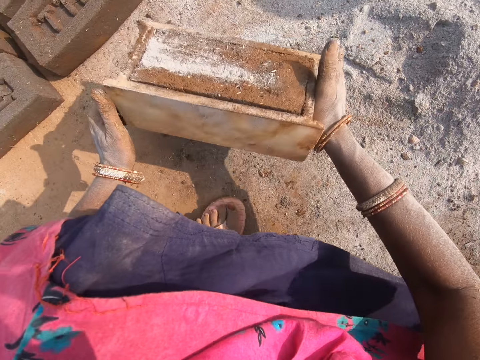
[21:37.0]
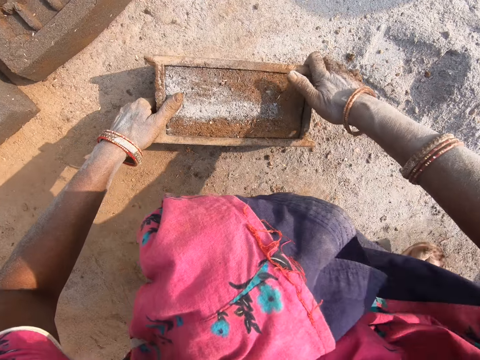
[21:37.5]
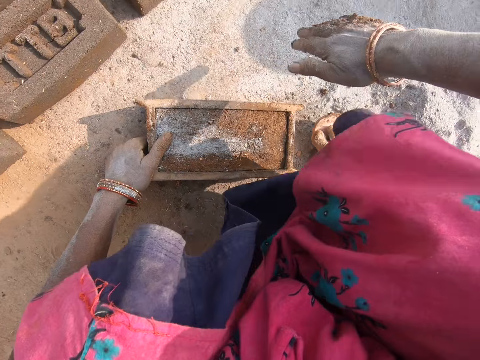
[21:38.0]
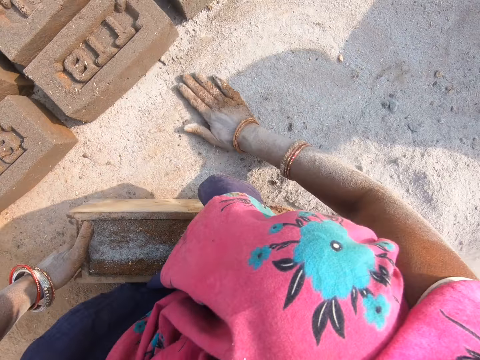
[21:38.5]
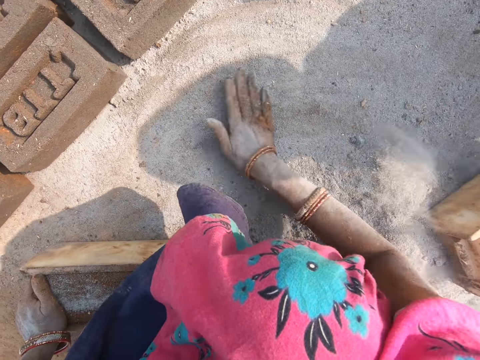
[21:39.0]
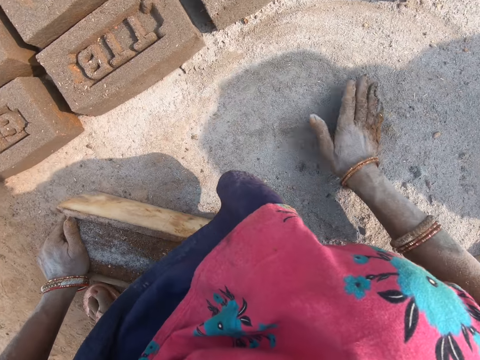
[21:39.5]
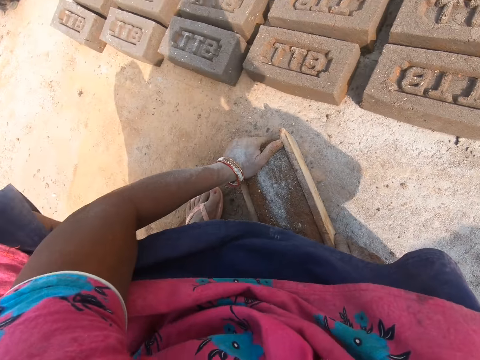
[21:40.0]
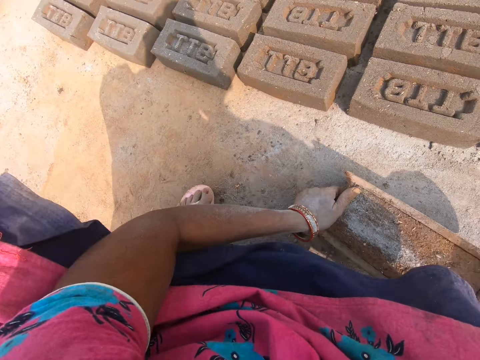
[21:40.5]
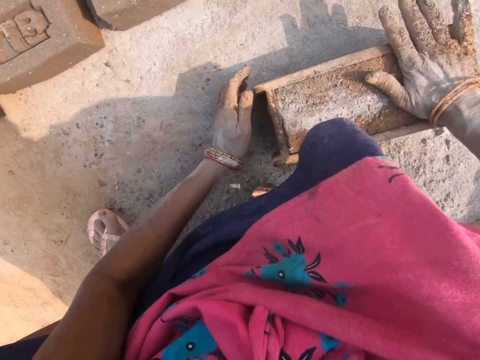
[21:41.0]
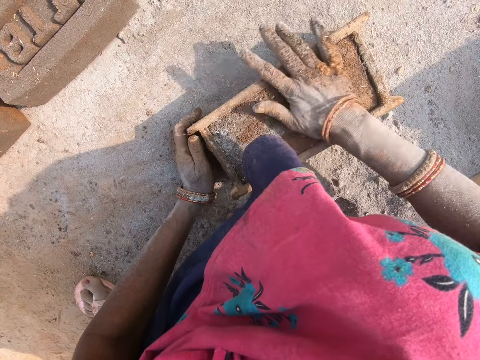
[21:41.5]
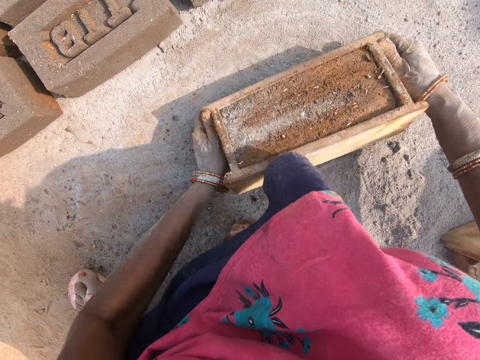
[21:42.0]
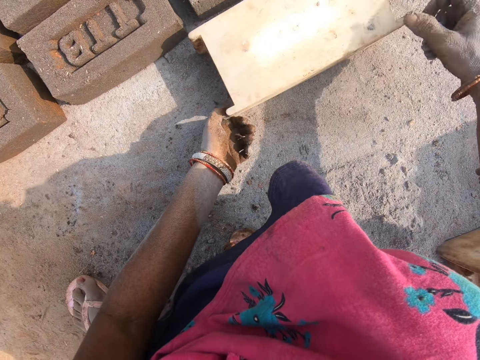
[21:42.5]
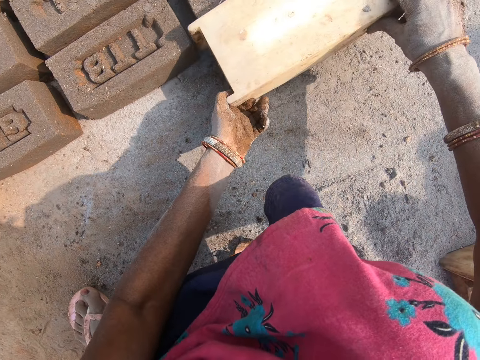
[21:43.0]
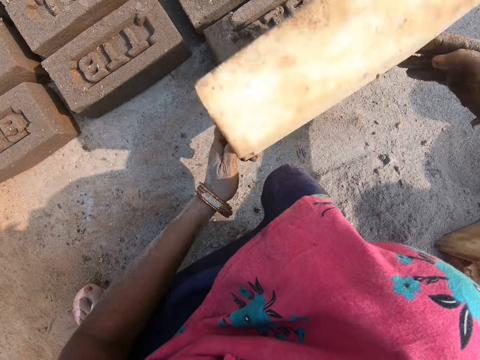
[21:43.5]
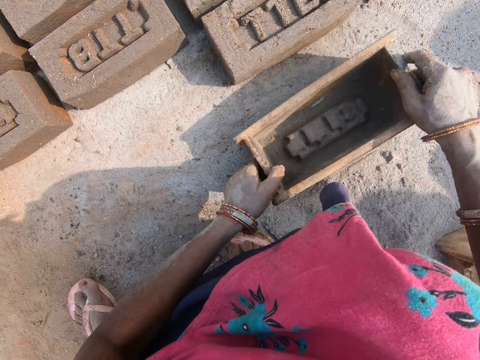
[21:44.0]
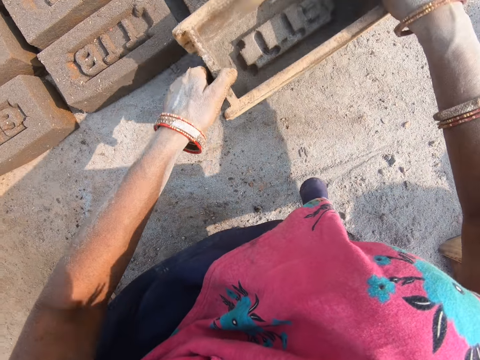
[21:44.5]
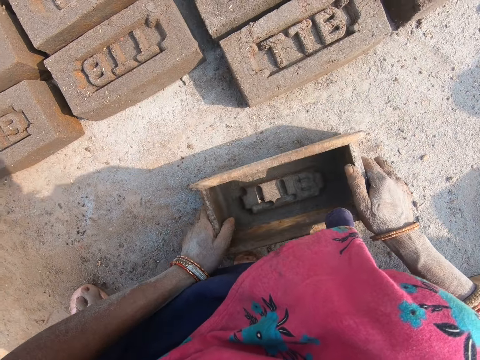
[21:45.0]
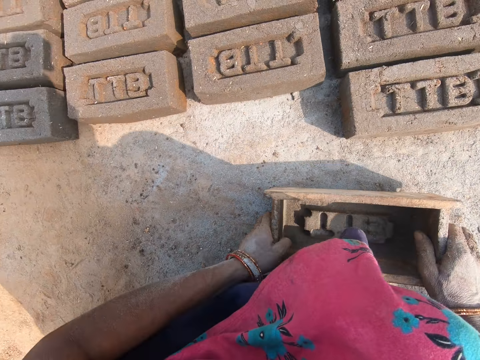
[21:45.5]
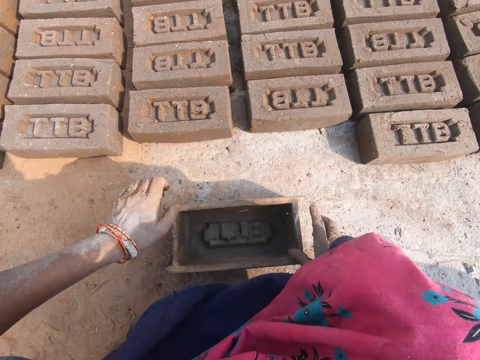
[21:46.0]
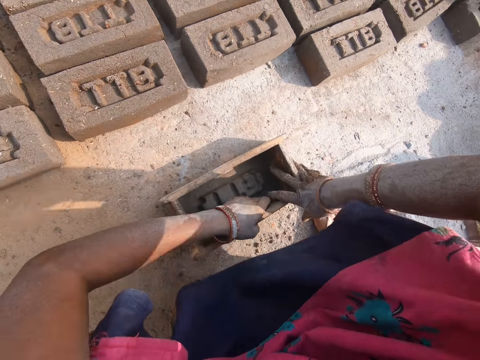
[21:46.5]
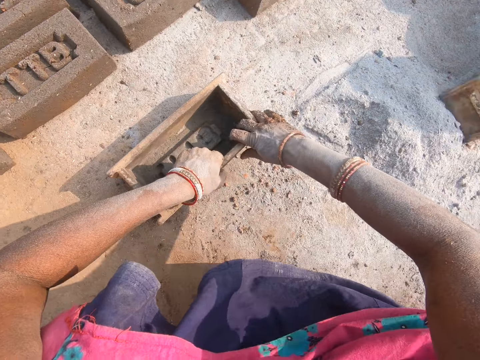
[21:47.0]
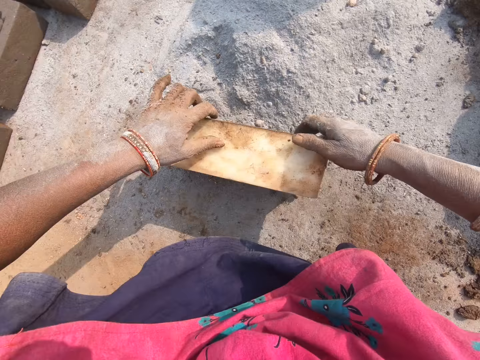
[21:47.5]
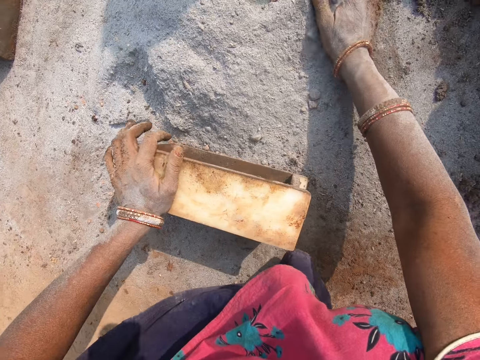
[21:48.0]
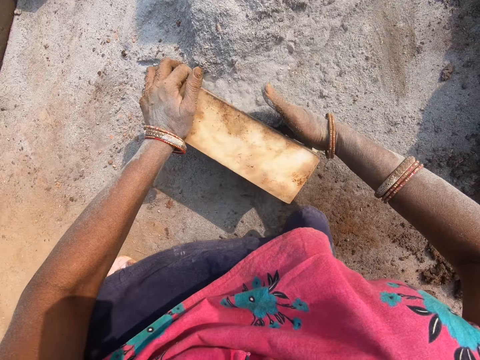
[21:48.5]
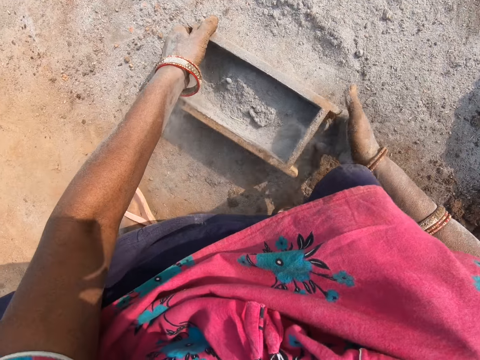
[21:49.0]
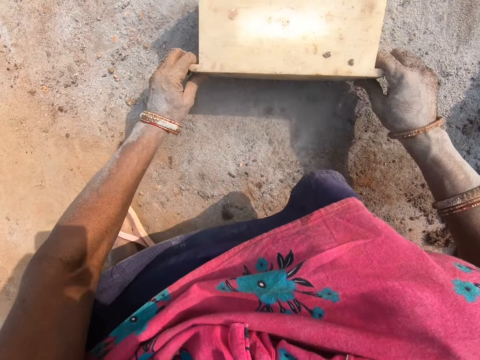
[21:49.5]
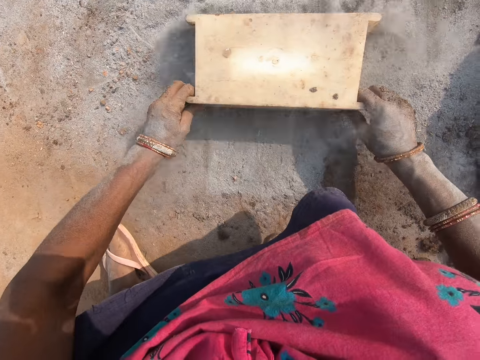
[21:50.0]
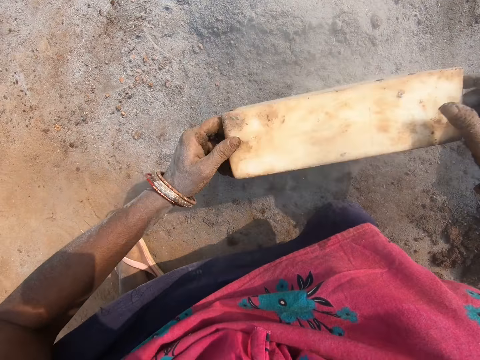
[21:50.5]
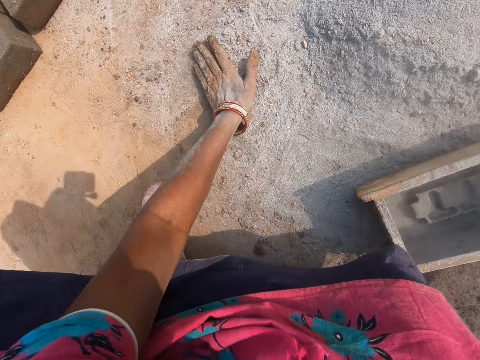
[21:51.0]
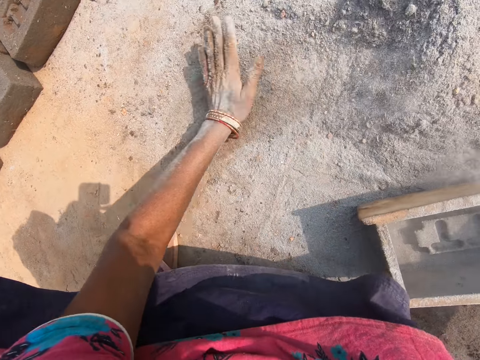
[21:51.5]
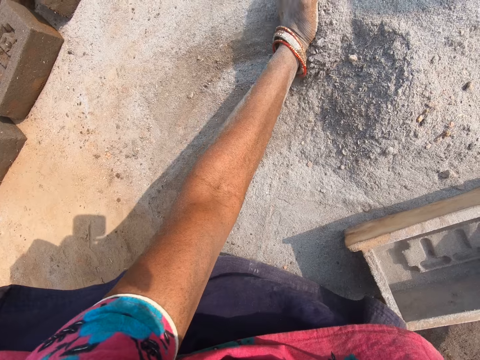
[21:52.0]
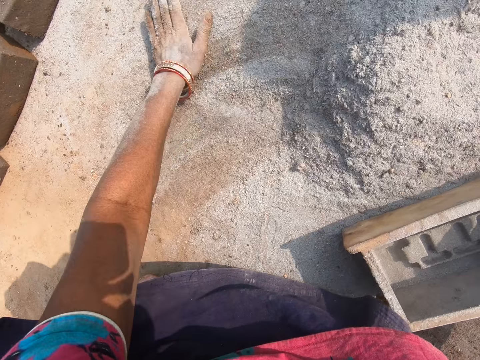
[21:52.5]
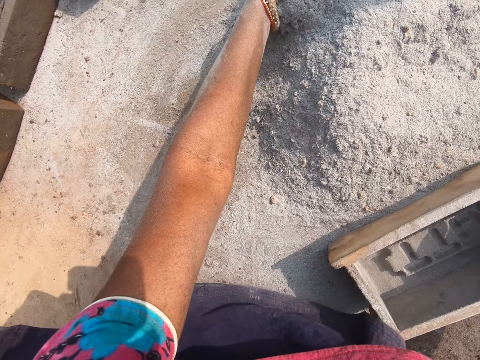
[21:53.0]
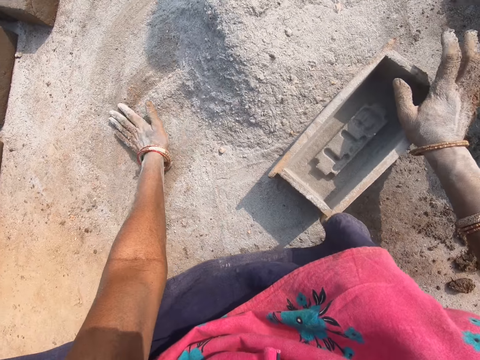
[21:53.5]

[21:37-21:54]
The camera wearer picks the brick mould with mud. They move the leg. They place the brick mould on the ground. They move the soil. They move the brick mould. They rub the hand on the mud. They level the mud in the brick mould. They turn the brick mould. They place brick-shaped mud on the ground. They lift the brick mould, put the brick mould down and move the brick mould. They pick the brick mould. They move the leg. They put the soil into the brick mould. They collect the soil. They turn the brick mould. They hit the brick mould on the ground. They move the soil. They collect the soil.

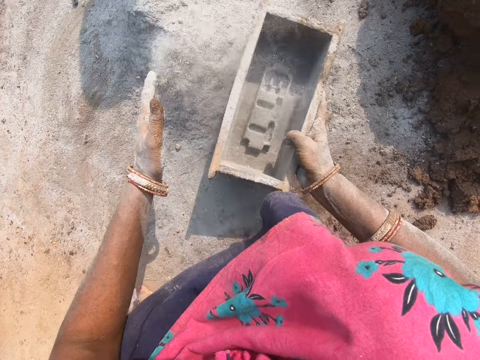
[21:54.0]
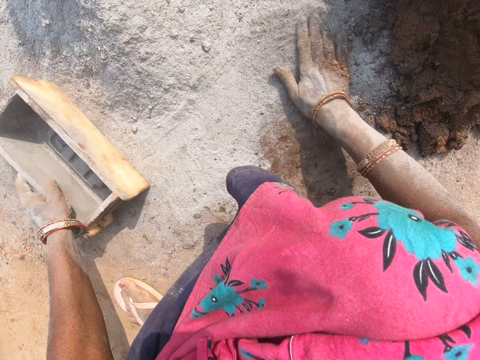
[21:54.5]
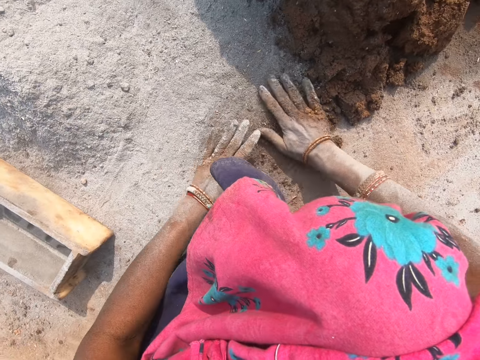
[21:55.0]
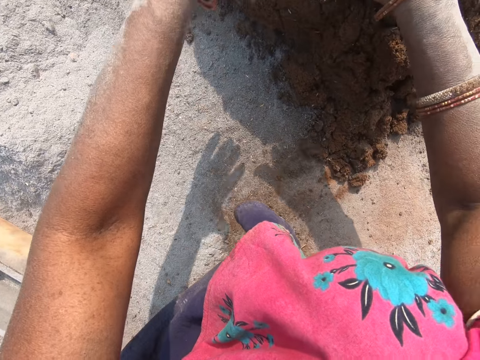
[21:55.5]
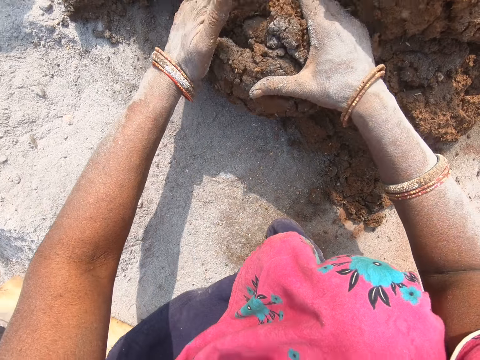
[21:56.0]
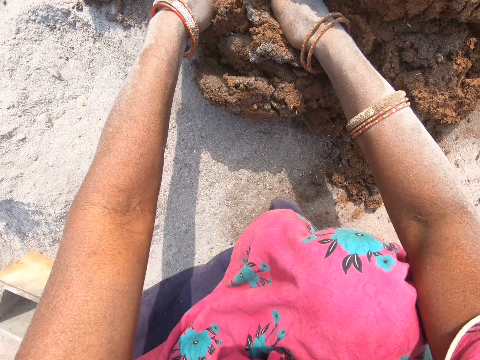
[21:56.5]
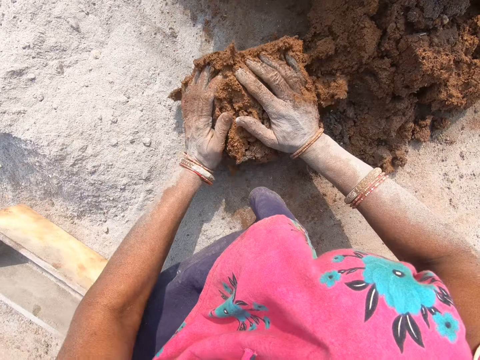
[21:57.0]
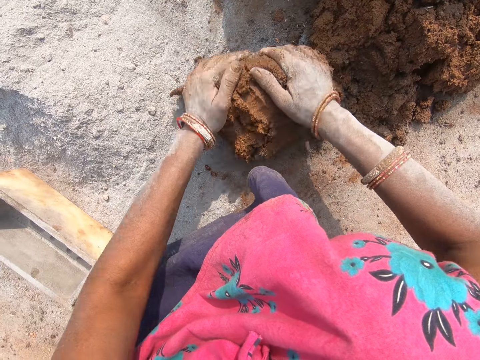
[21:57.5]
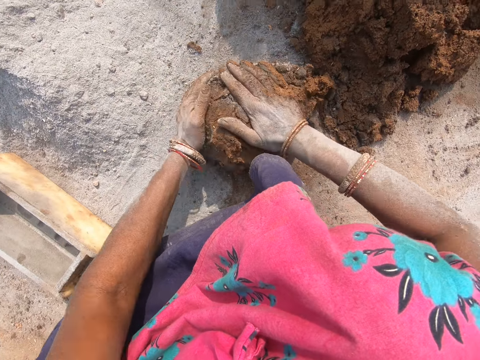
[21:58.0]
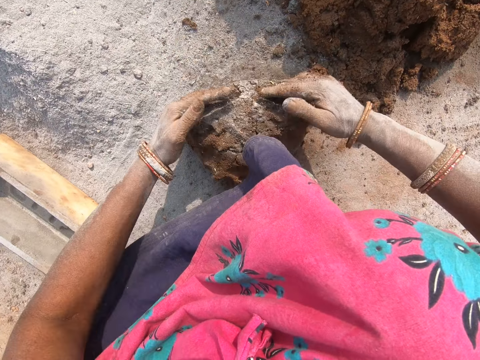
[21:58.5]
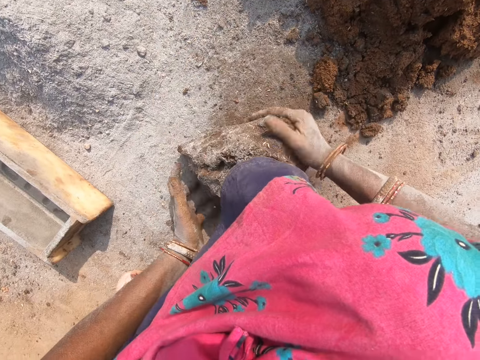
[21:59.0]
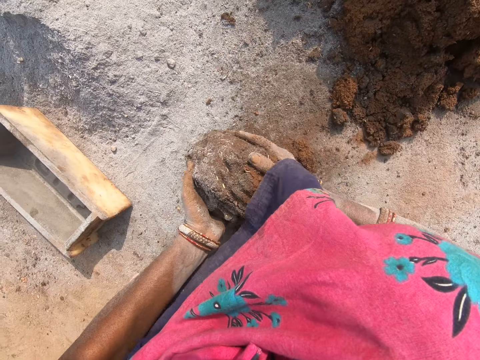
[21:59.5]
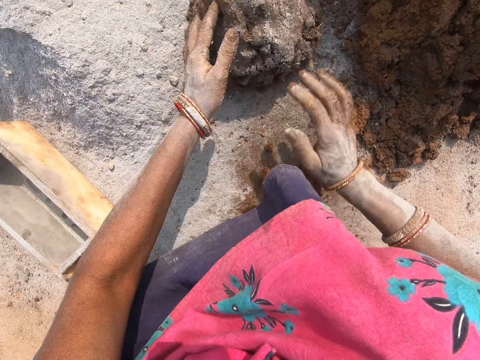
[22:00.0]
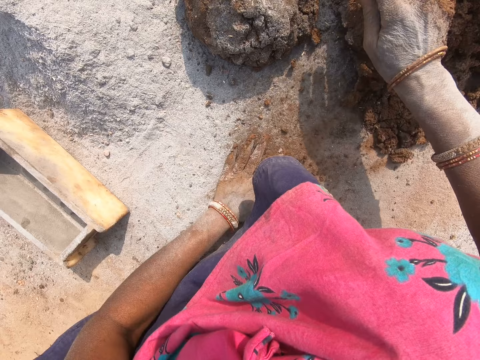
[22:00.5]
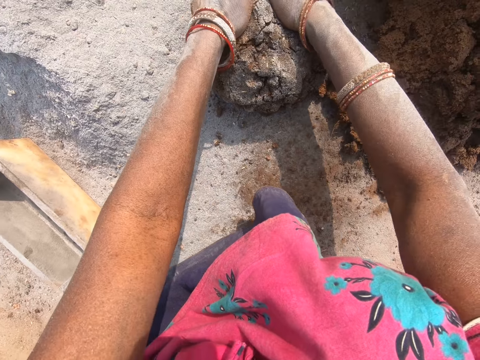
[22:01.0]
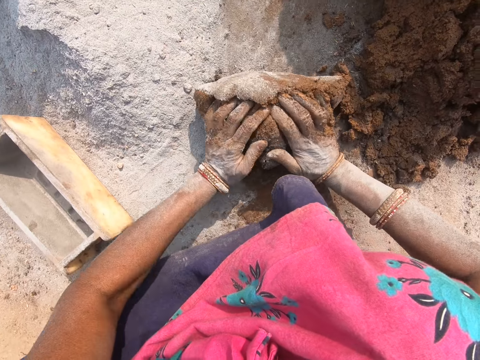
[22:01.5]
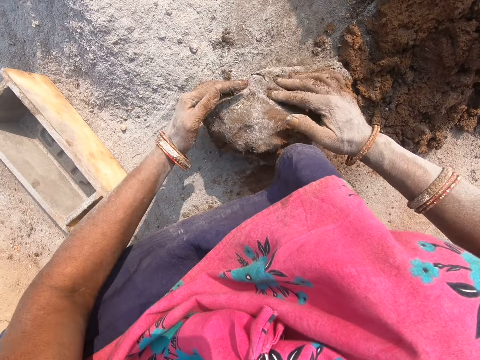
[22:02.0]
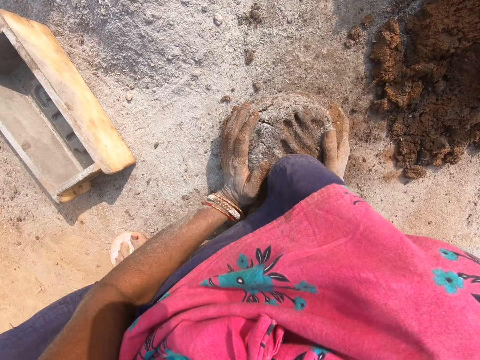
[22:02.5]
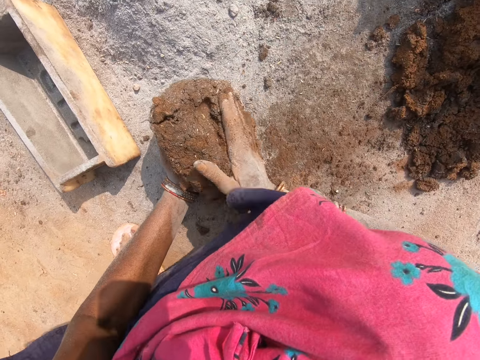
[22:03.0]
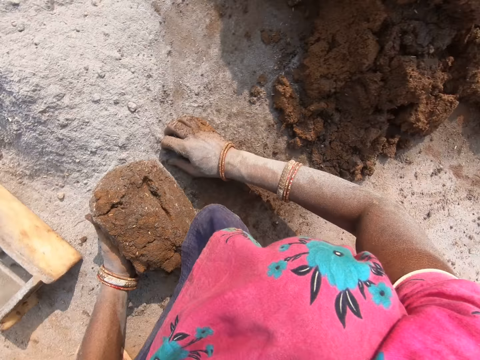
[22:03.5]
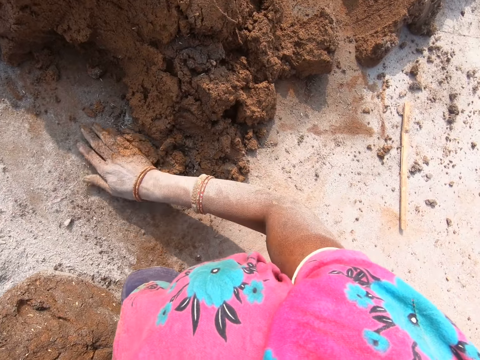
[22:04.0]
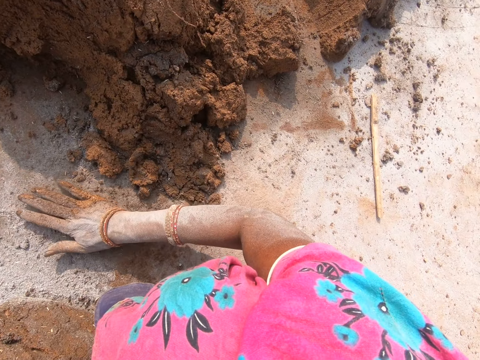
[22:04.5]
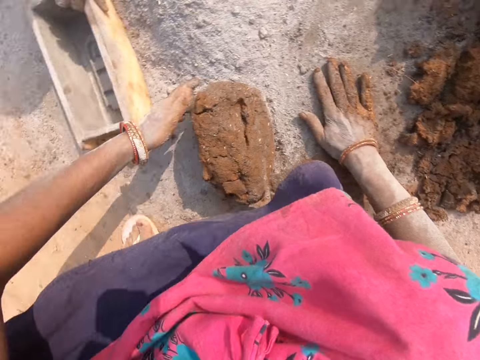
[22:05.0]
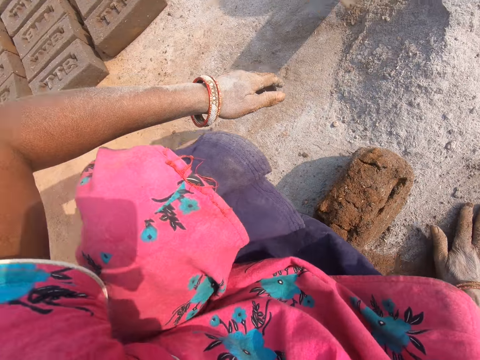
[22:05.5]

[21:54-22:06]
The camera wearer moves the brick mould. They move the soil. They pick mud. They cut the mud and mould the mud. They knead the mud. They move the mud, mould the mud, move the mud and move the leg.
